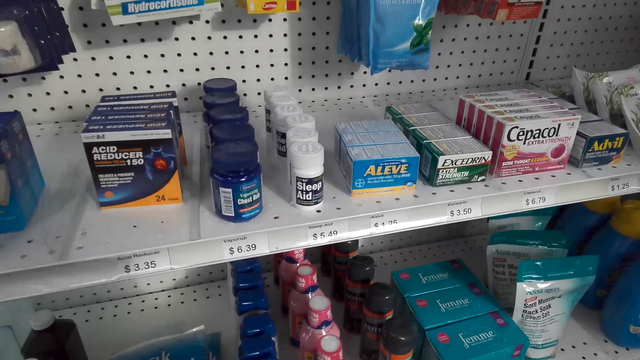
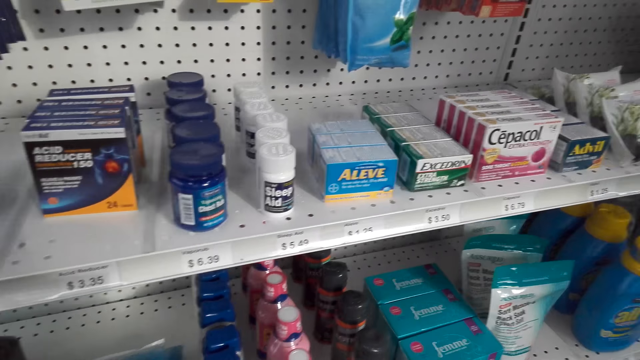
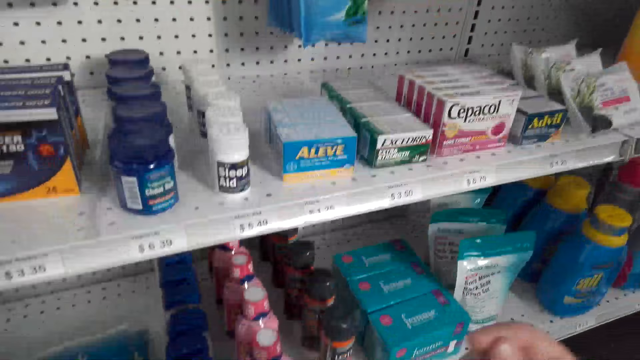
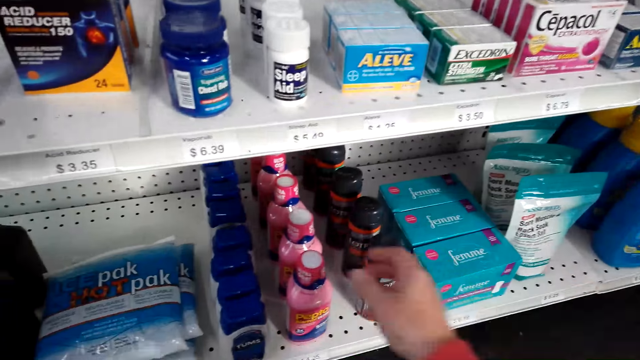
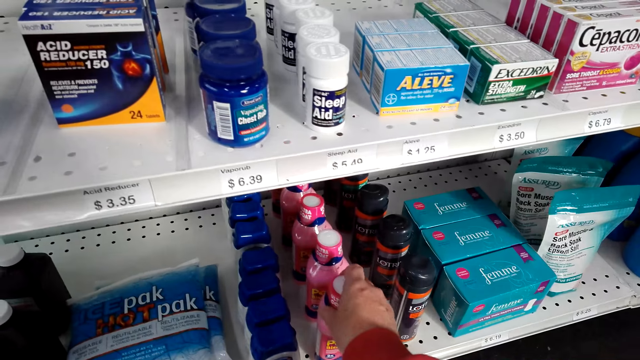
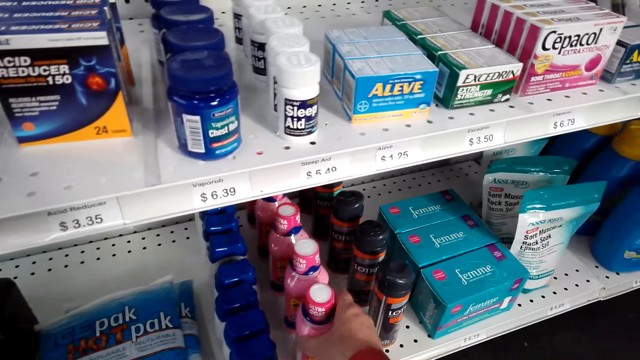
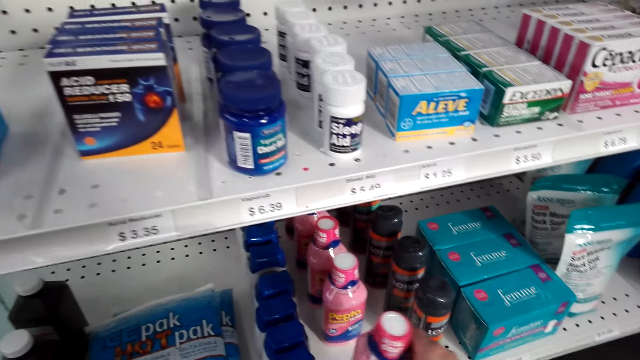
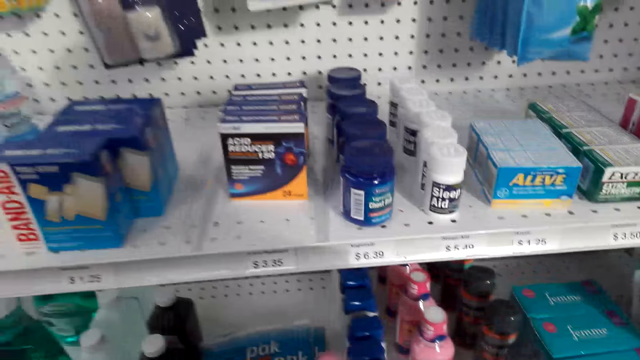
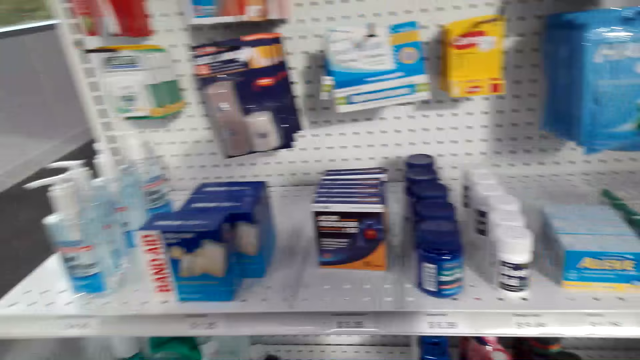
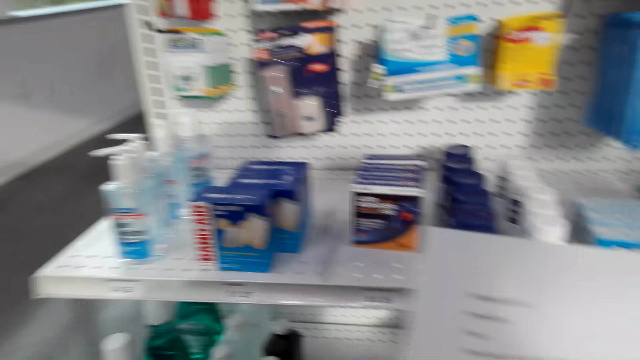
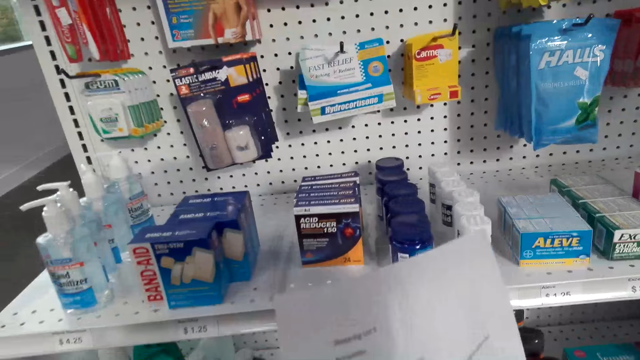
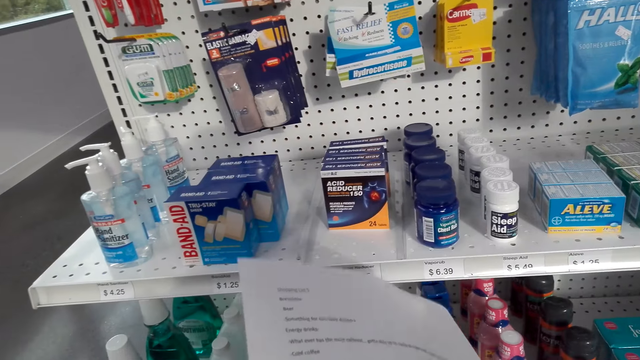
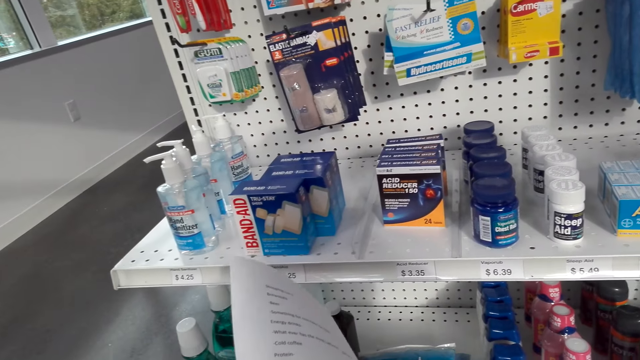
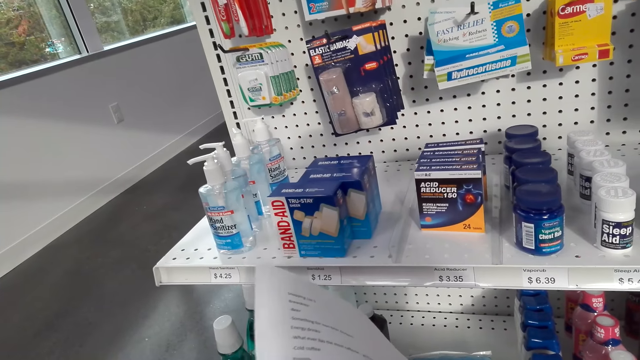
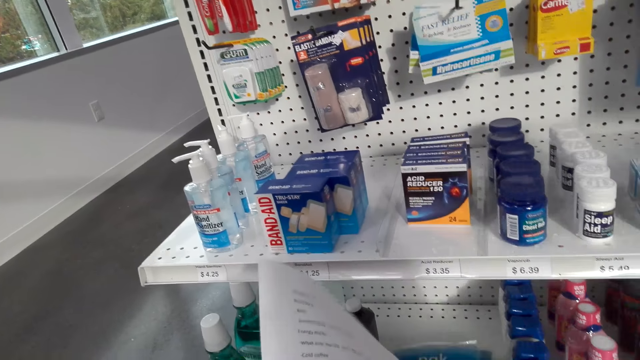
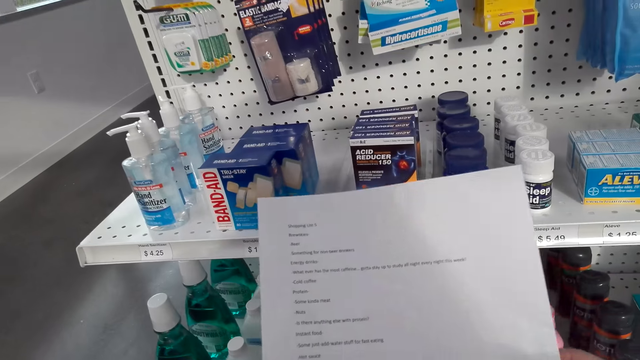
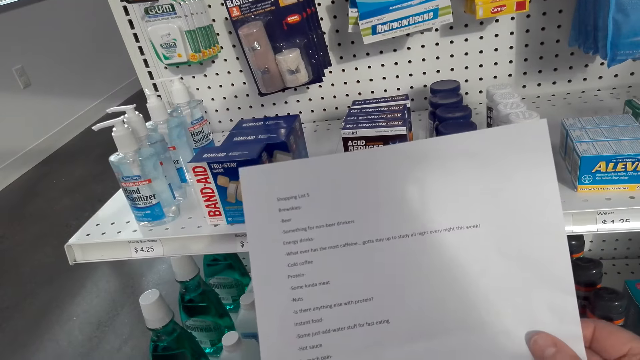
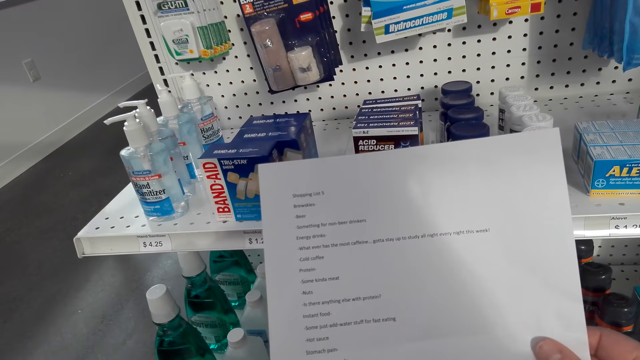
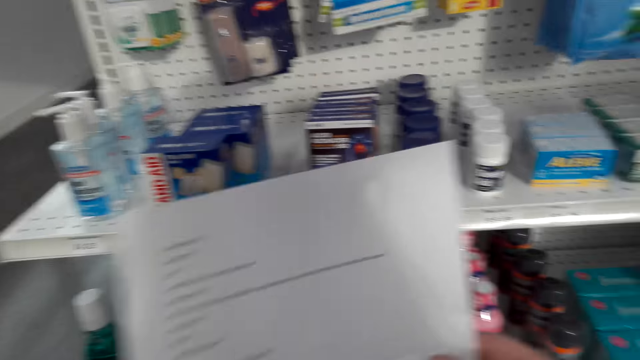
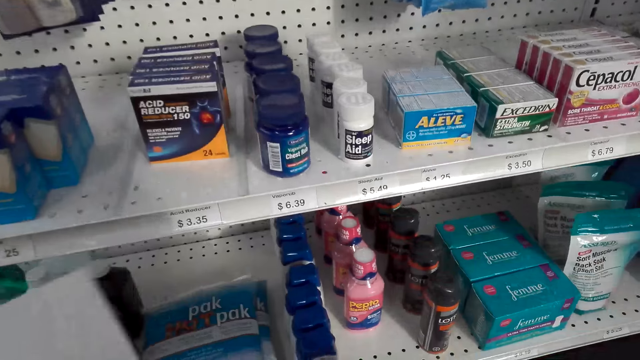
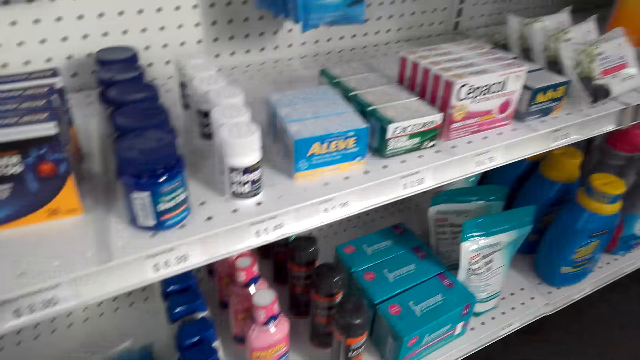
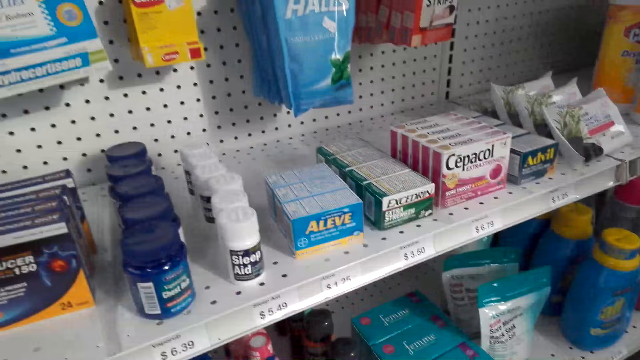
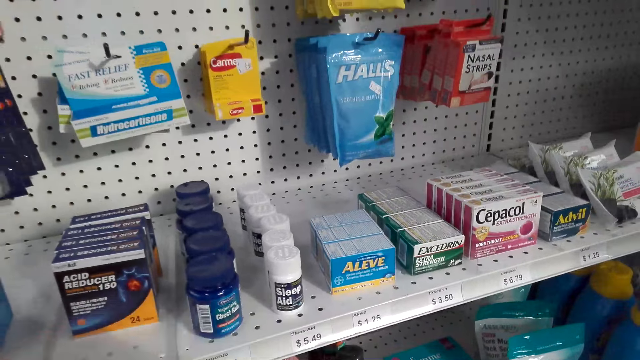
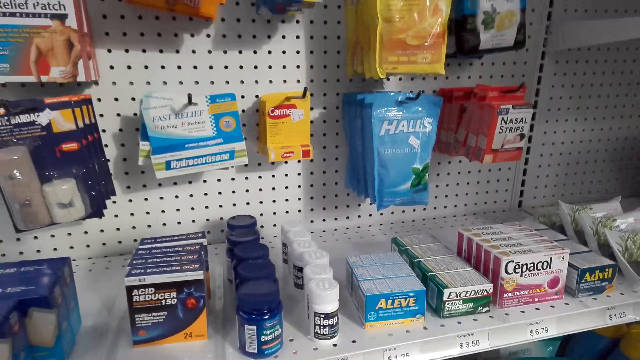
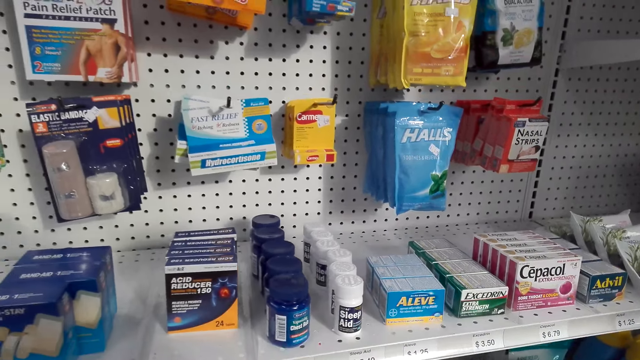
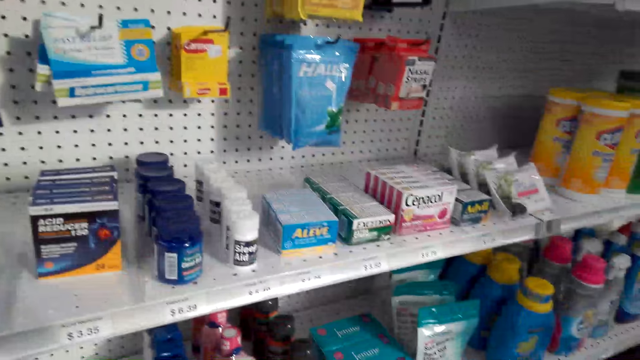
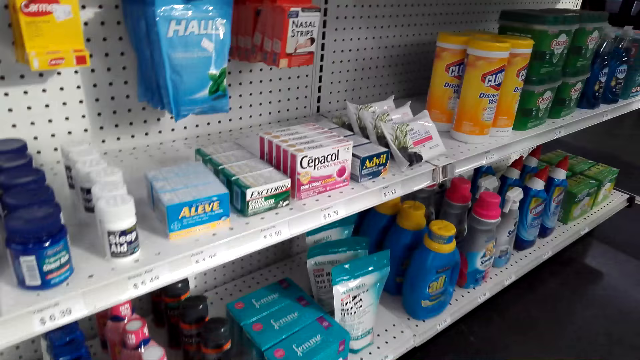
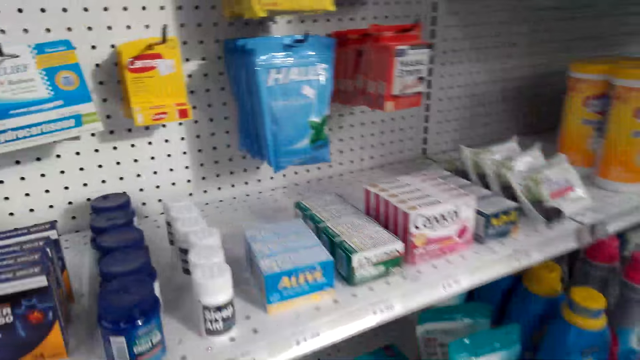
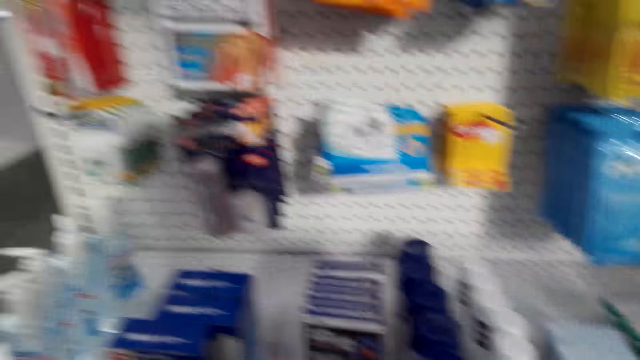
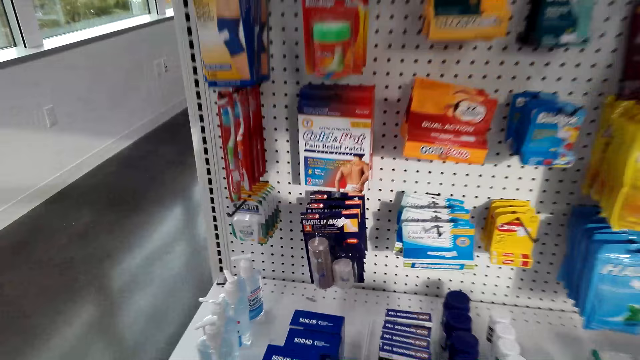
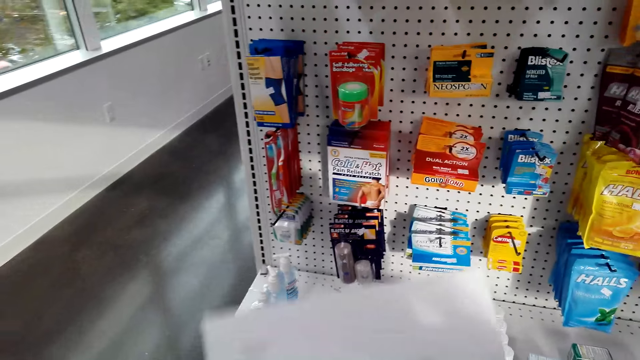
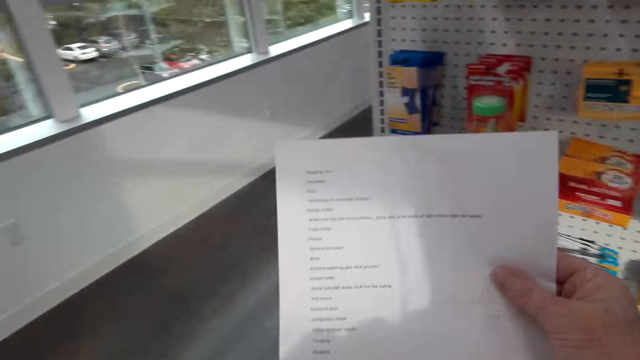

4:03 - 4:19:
The camera wearer passes the paper to the left hand. They look at the shelf. They pick up the Pepto-Bismol from the shelf. They put the Pepto-Bismol in the shopping basket. They read the paper. They look at the shelf. They pick up the Tums and put the Tums in the shopping basket. They pick up the paper.

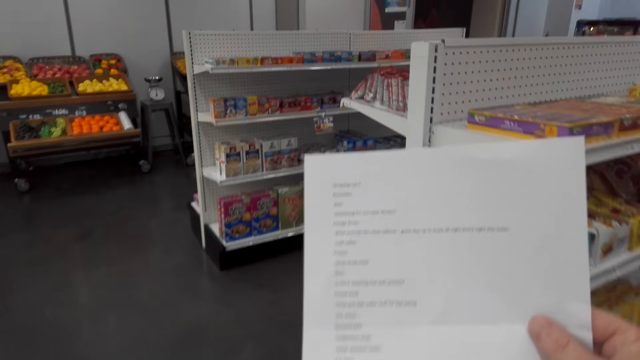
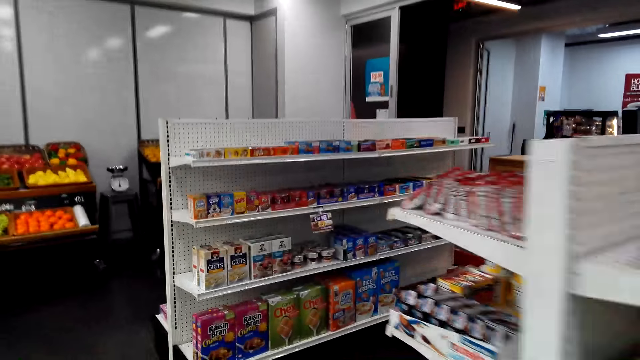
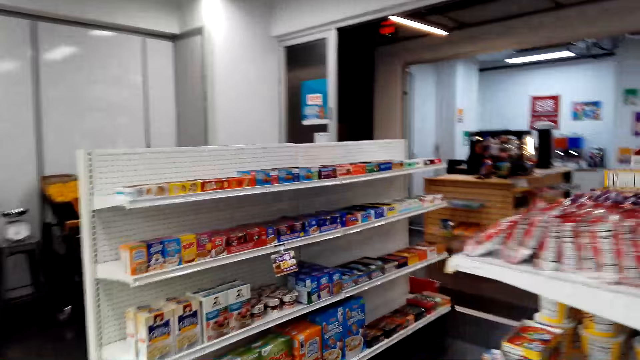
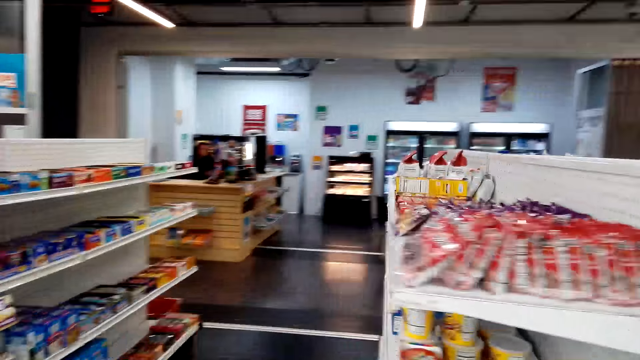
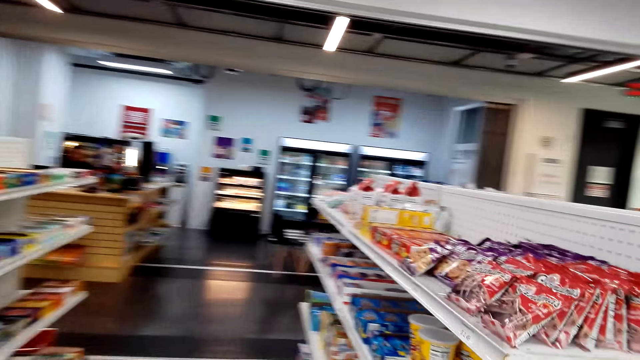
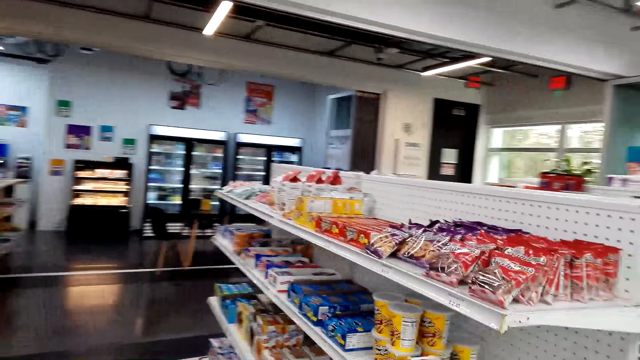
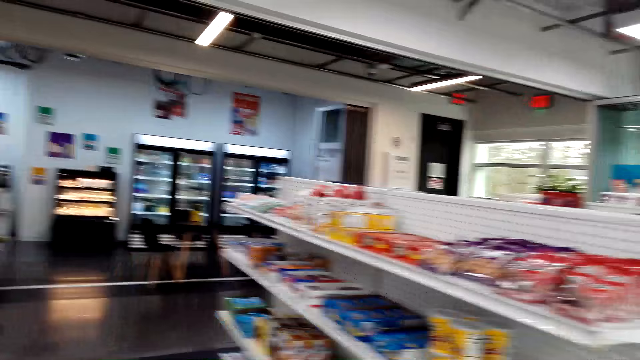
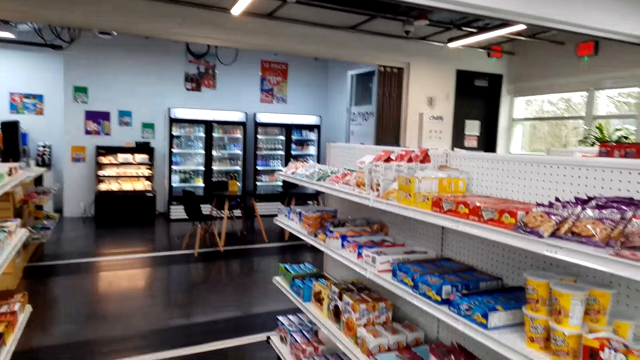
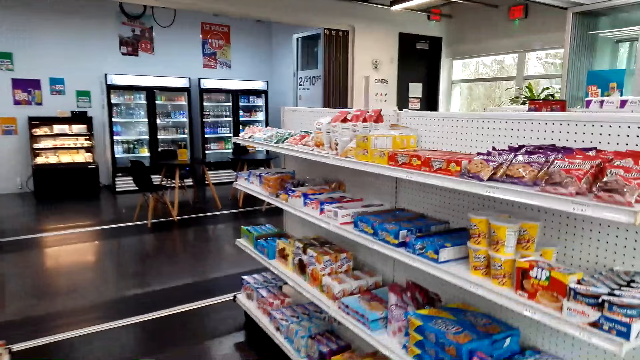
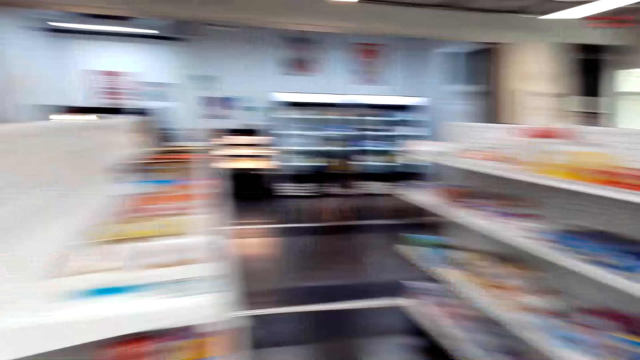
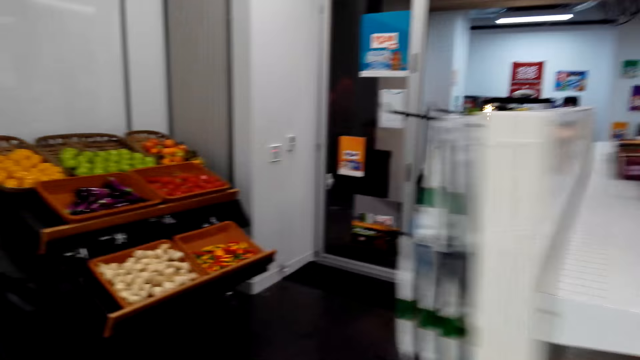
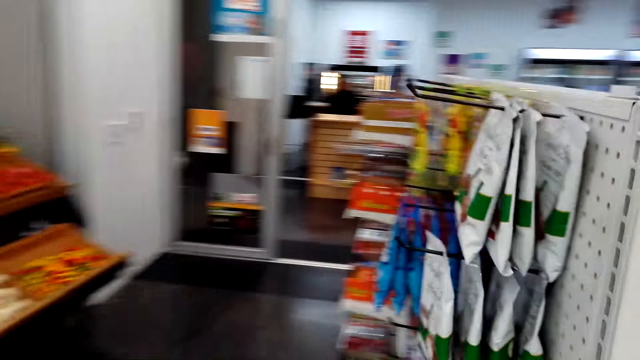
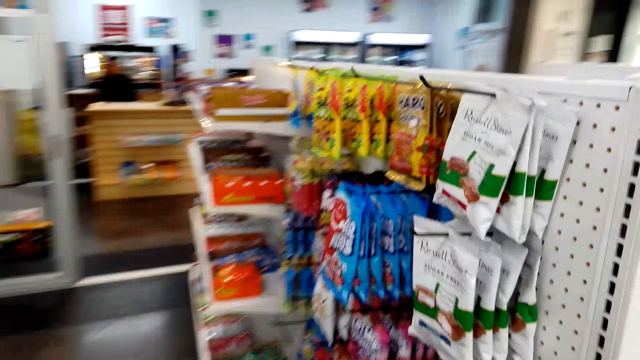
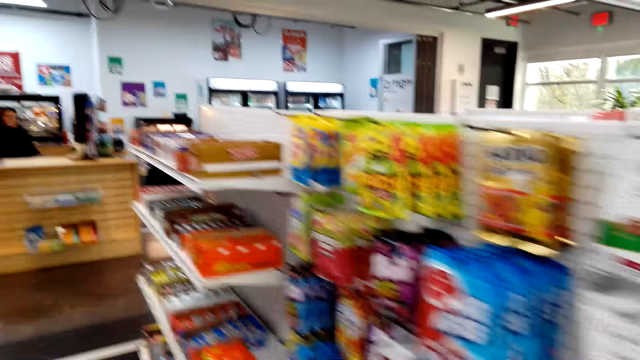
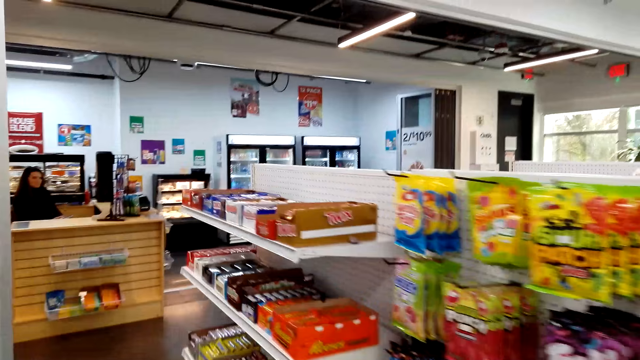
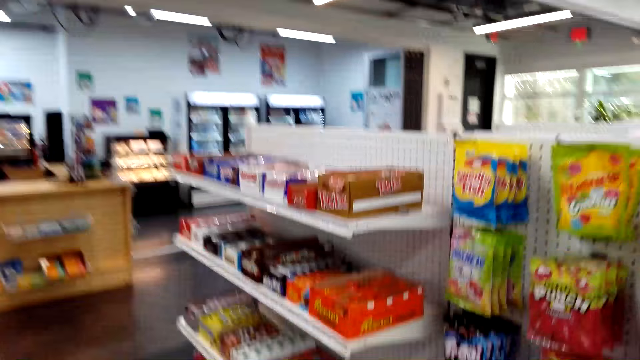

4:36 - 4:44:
The camera wearer walks around. They look at the shelf. They walk around.
